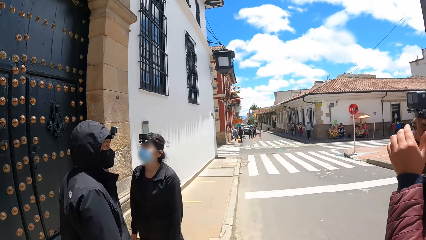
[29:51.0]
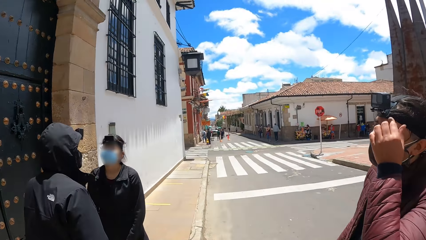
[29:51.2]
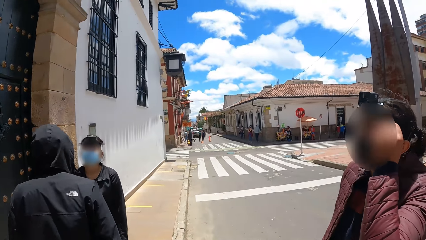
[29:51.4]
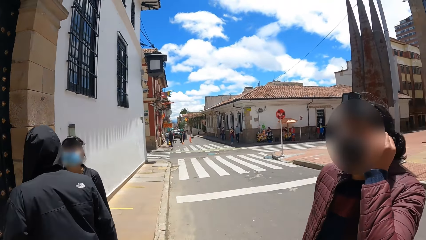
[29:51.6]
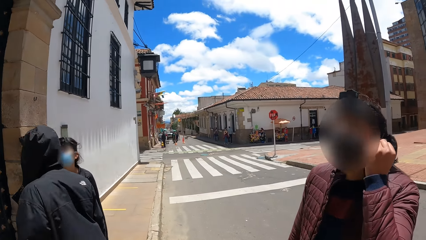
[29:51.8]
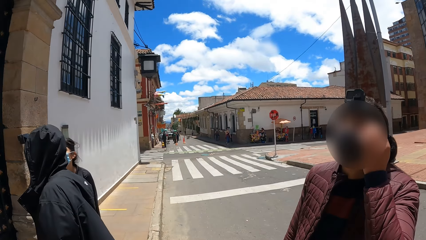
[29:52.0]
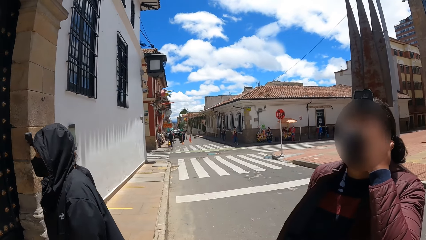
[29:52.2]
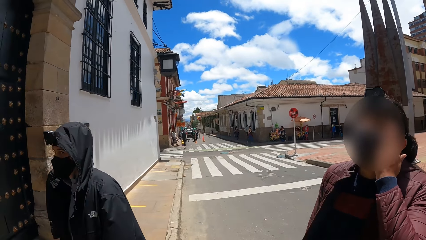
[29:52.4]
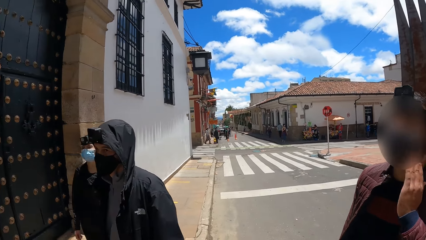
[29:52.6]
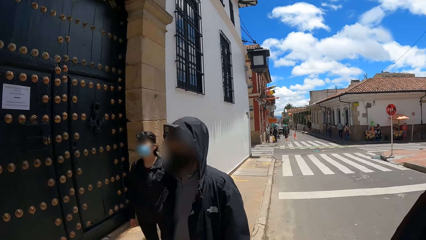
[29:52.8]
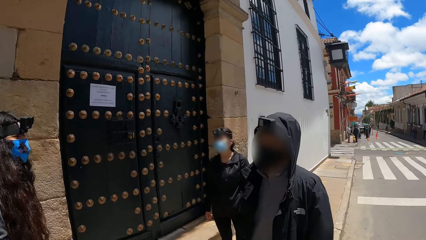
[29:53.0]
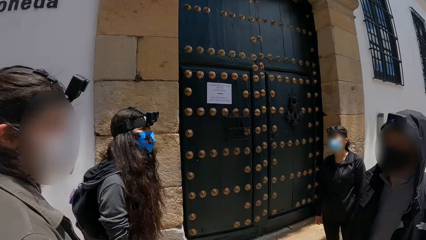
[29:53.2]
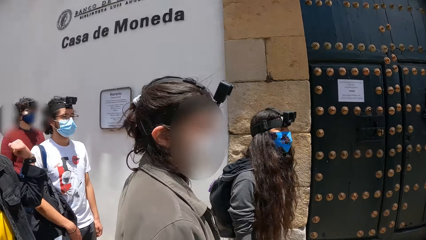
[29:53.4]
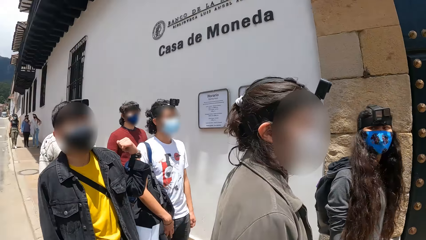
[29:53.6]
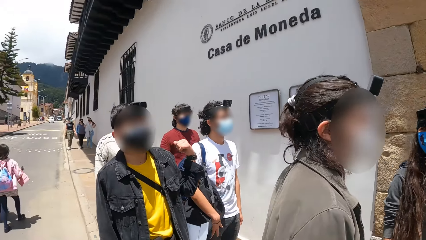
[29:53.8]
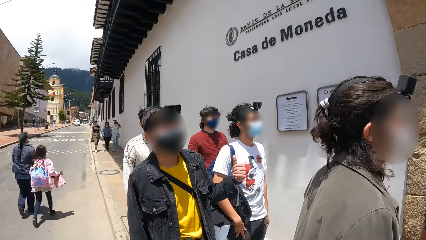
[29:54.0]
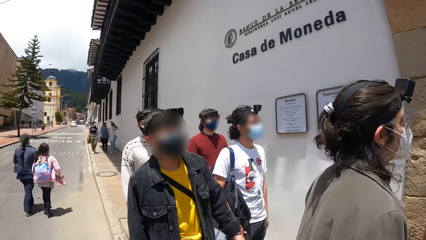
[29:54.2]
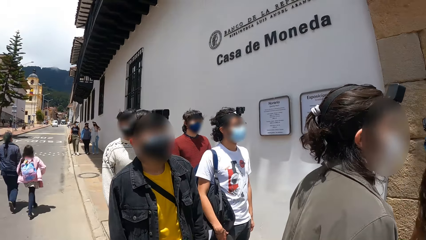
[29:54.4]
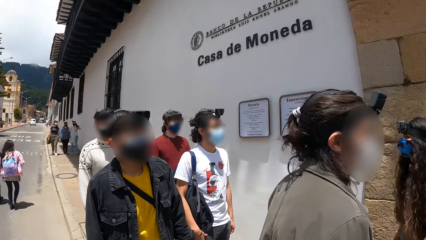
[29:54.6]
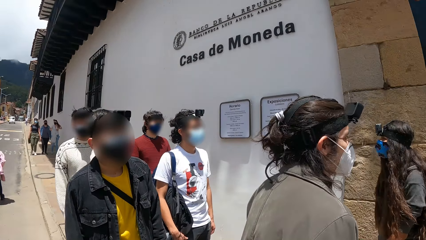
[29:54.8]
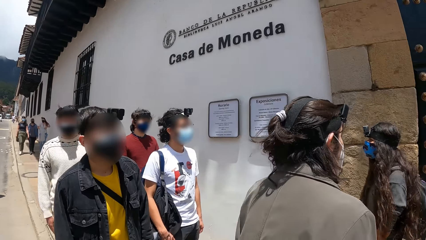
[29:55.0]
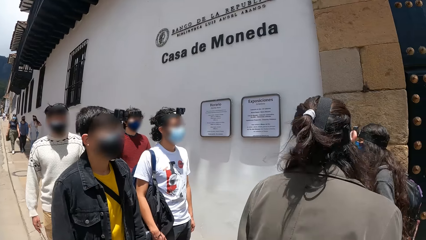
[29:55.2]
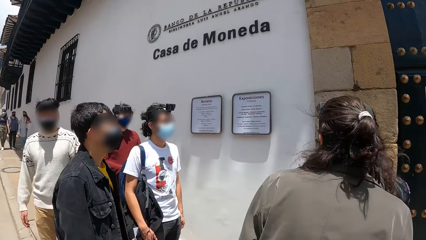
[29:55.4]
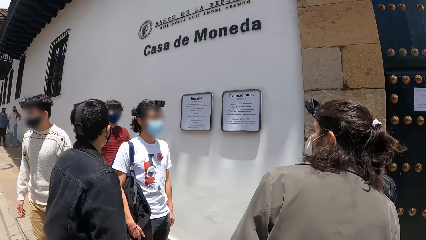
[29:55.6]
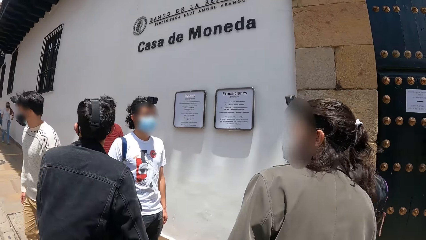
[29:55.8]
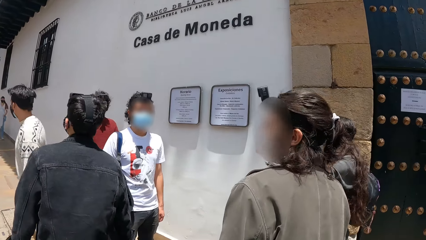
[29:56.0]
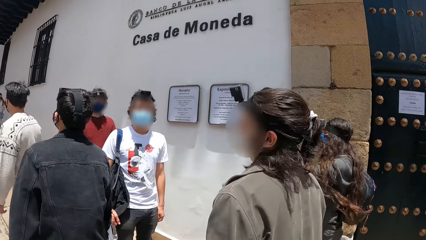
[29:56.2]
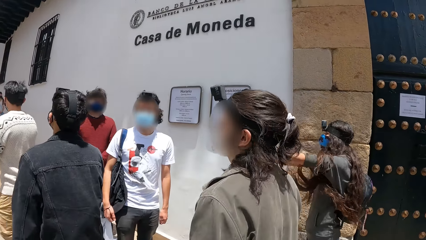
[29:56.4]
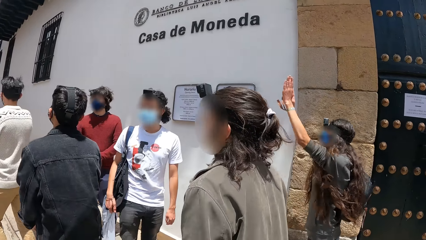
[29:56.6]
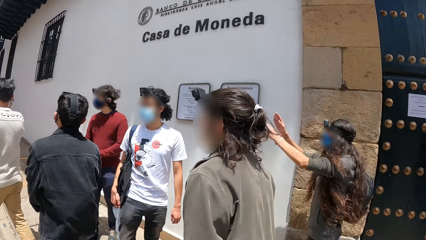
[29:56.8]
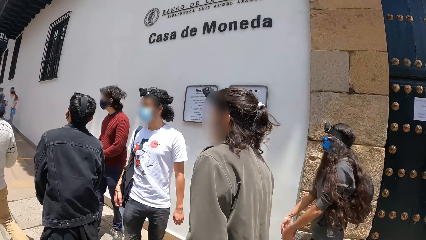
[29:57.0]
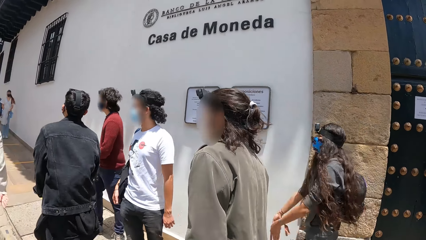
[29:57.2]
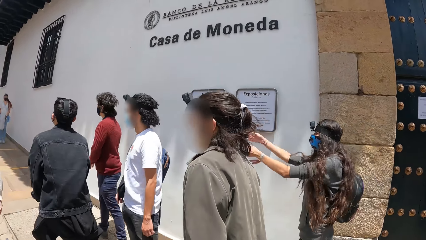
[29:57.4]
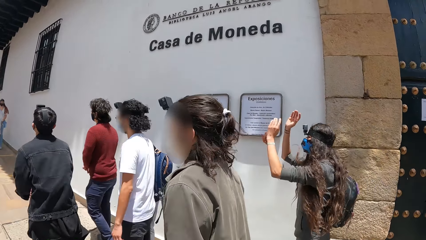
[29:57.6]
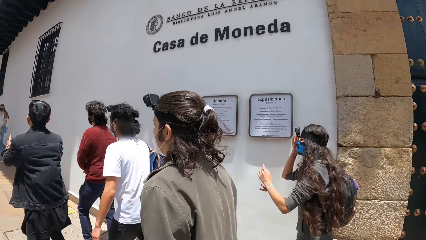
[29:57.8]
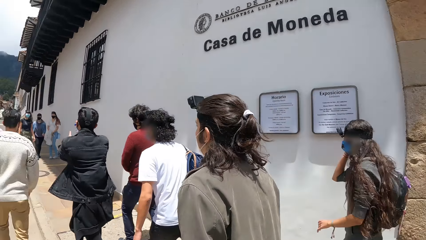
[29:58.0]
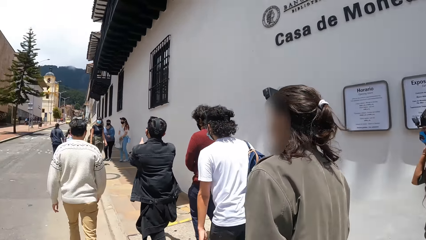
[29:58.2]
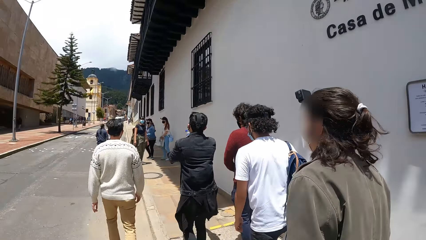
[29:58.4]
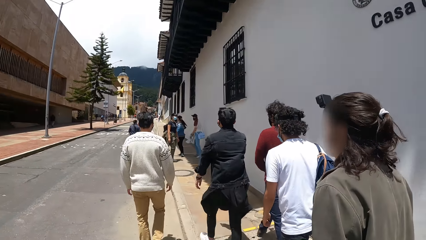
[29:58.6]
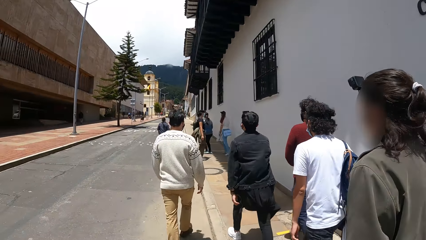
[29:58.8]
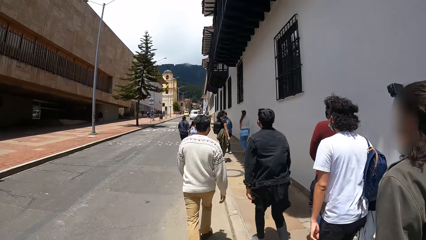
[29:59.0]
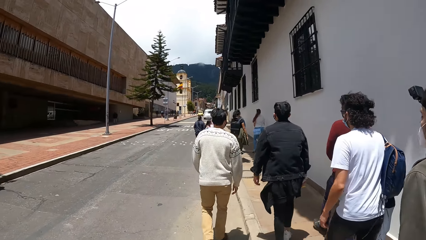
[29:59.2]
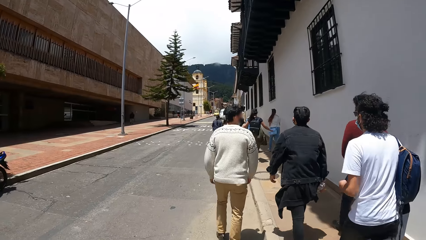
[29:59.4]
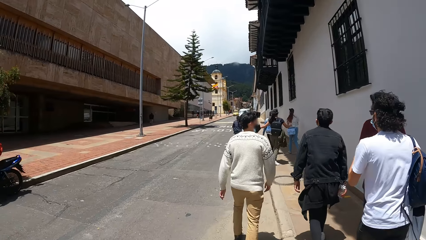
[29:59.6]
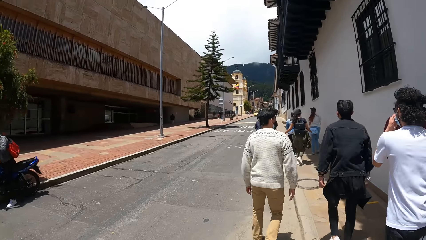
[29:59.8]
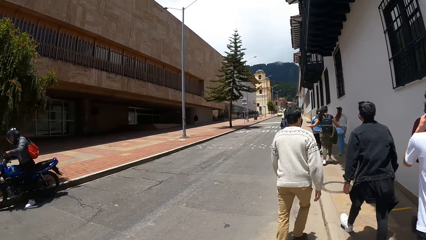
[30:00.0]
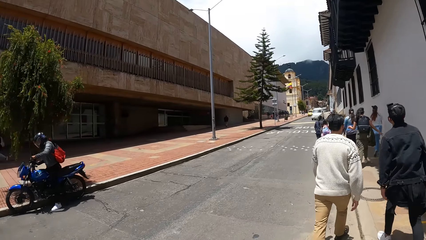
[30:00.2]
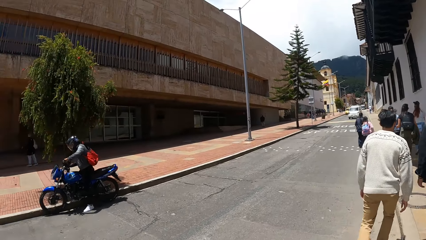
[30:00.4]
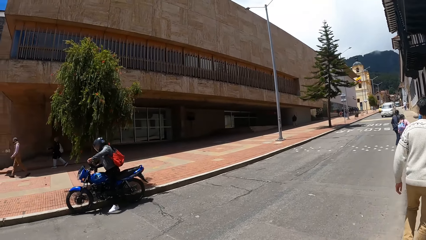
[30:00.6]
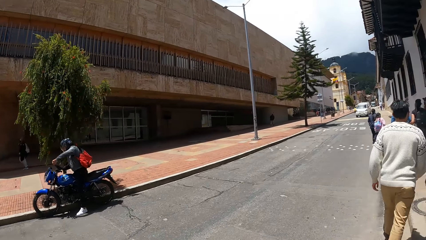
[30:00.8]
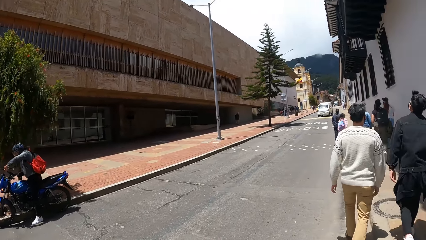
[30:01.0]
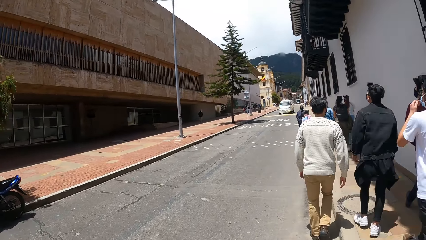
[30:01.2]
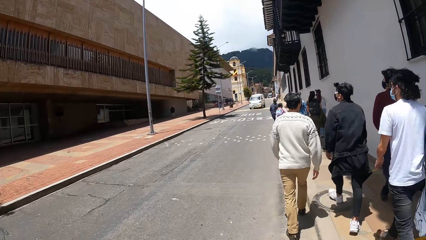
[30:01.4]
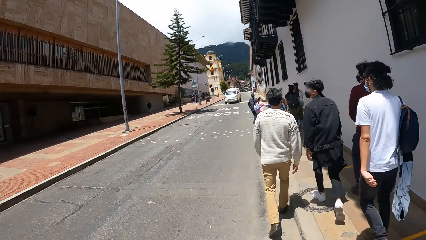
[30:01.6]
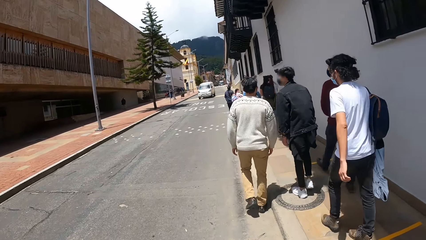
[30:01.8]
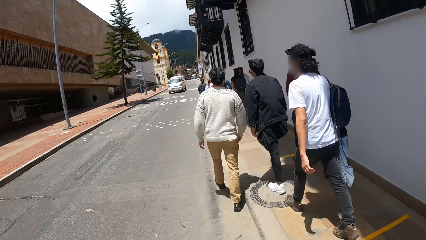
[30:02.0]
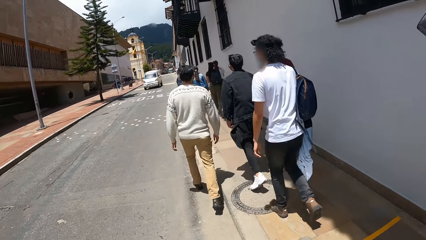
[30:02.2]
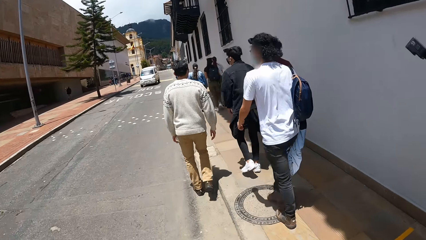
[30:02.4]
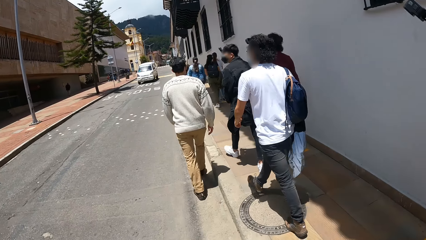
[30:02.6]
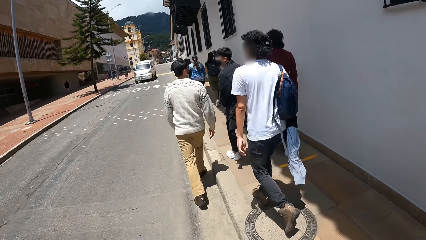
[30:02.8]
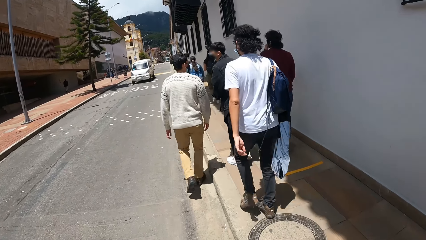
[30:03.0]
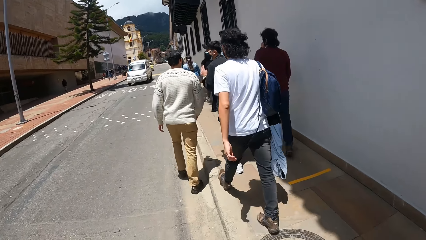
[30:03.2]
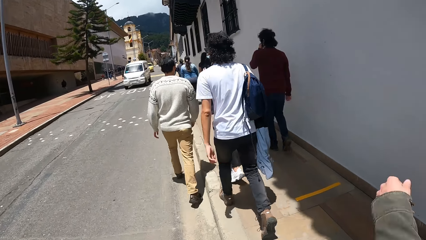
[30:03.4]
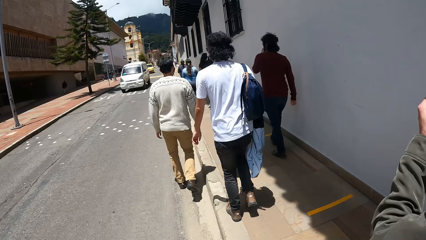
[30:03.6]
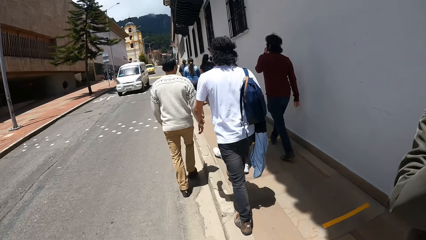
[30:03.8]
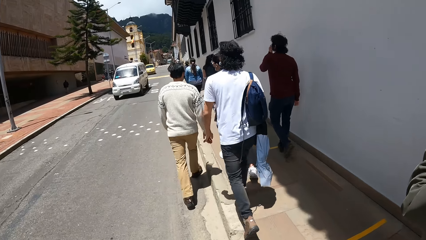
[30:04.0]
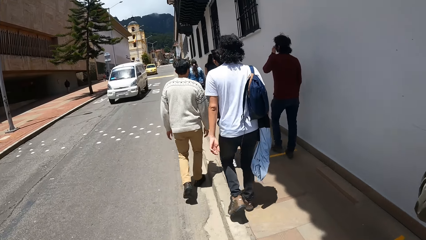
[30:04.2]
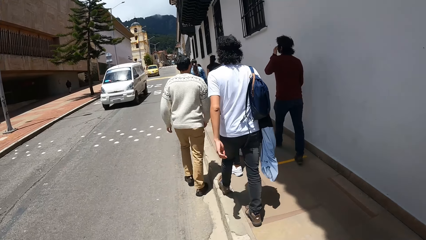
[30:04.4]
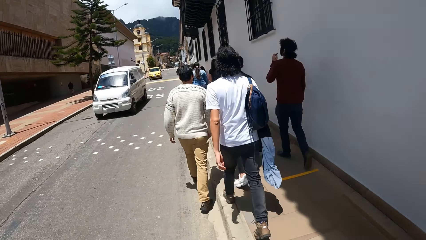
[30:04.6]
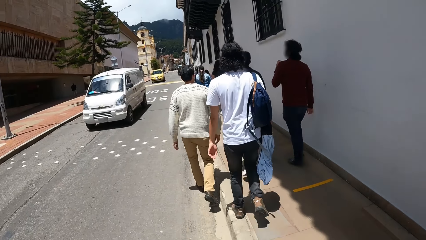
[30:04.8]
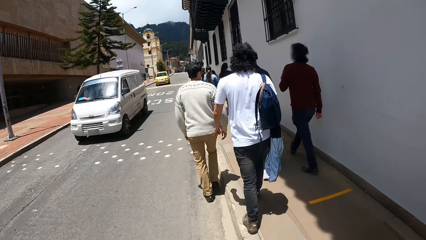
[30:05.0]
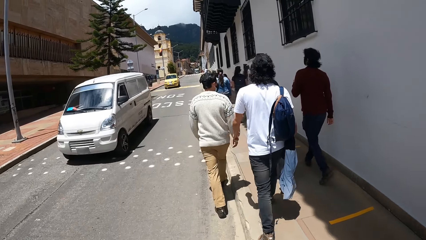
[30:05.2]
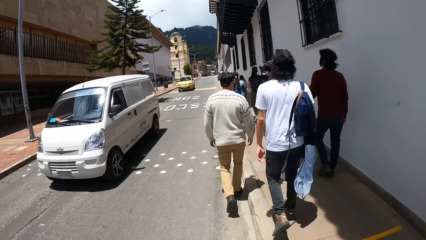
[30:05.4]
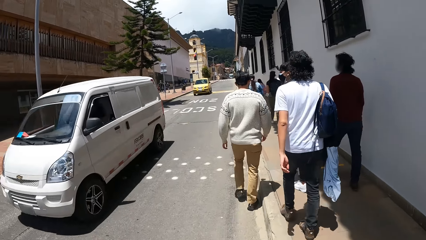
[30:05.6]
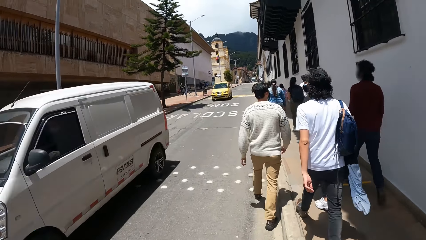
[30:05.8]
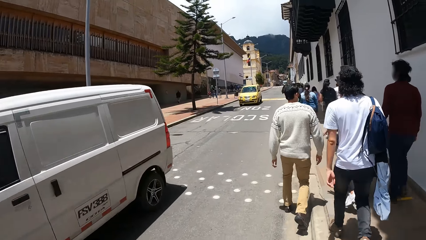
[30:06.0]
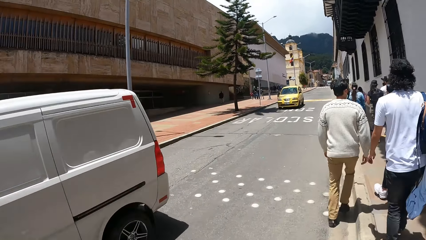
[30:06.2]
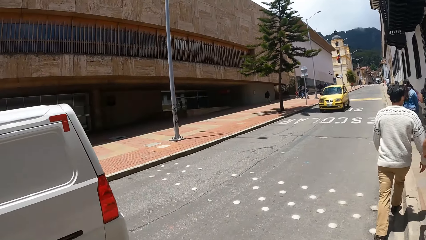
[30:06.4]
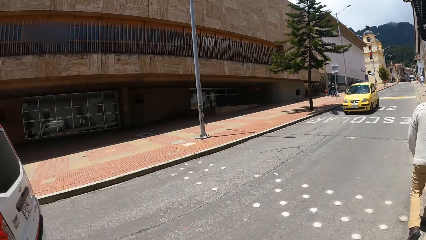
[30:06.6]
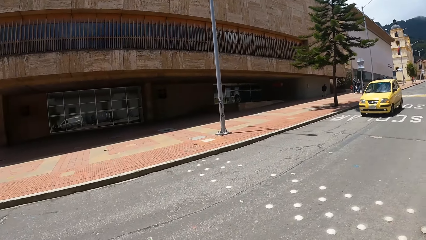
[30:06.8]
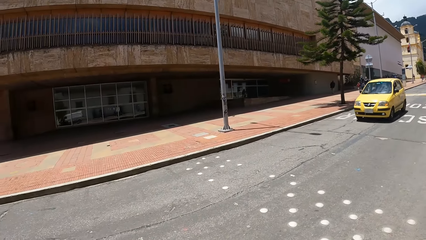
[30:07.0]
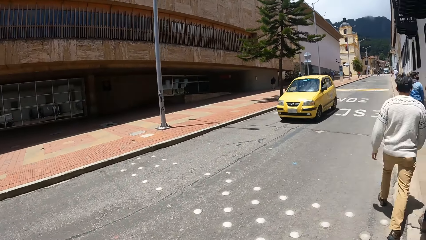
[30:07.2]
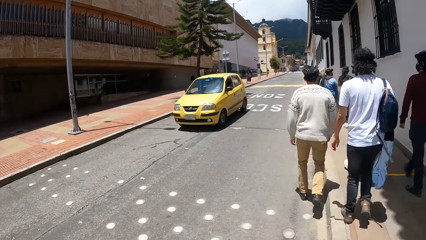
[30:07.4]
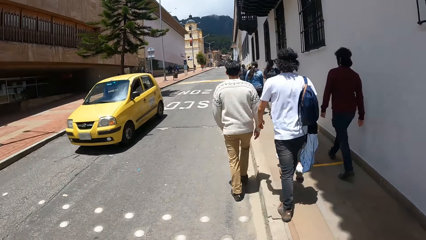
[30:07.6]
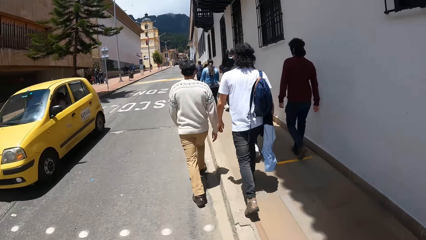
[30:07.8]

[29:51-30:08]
A man adjusts his hair on his head with his left hand. Another man converses with the camera wearer and a group of people. The camera wearer and the group of people turn in an opposite direction and walk on the pathway. A lady adjusts her nose mask with her right hand. The camera wearer walks in the street. A van drives past the camera wearer and the group of people.
